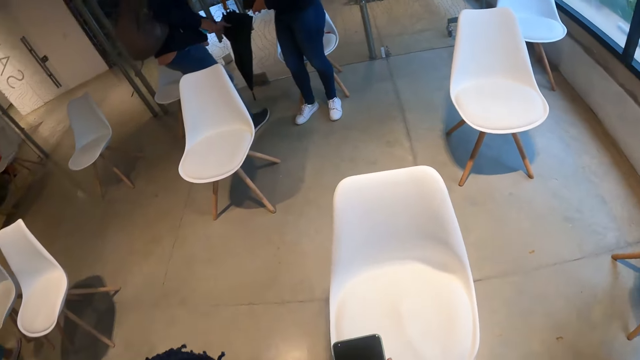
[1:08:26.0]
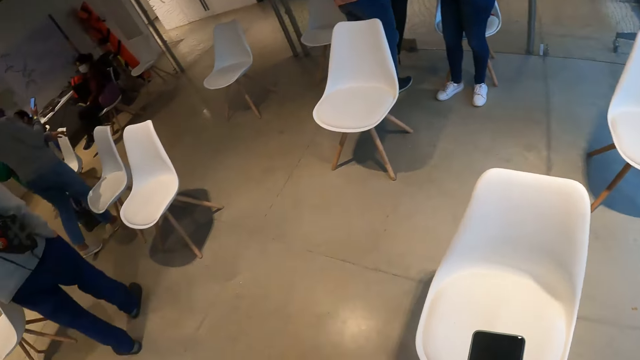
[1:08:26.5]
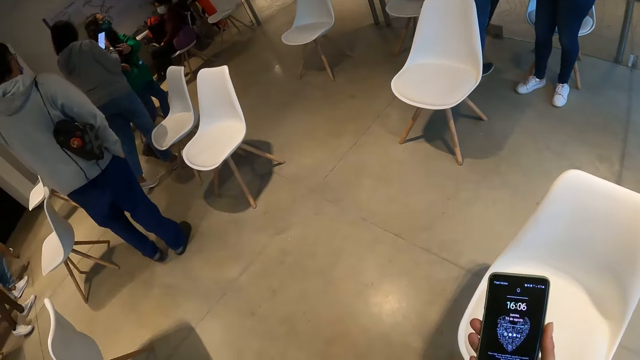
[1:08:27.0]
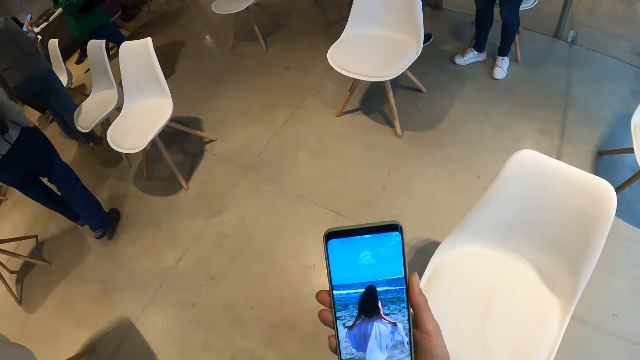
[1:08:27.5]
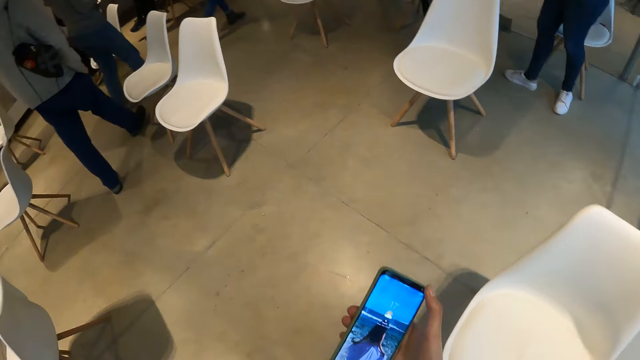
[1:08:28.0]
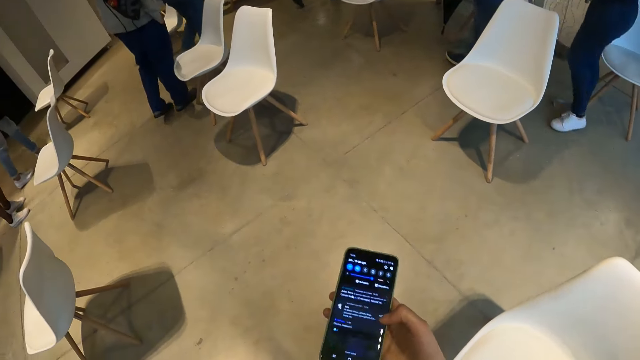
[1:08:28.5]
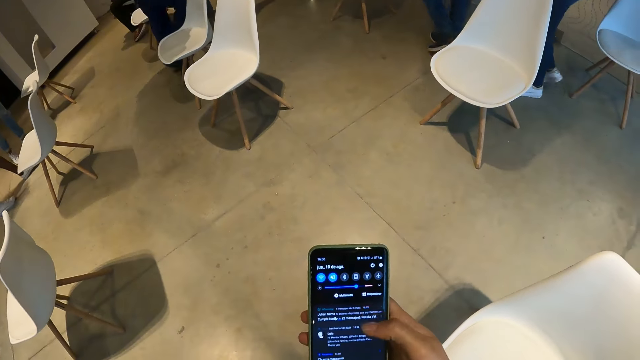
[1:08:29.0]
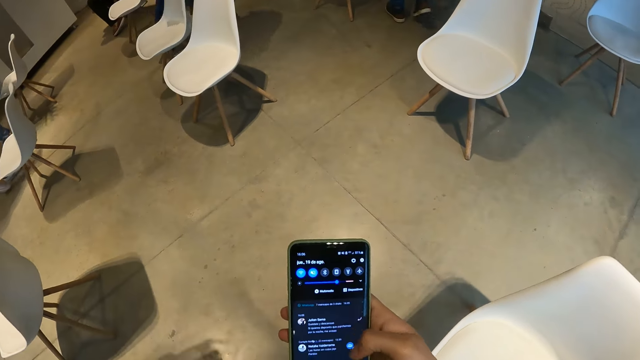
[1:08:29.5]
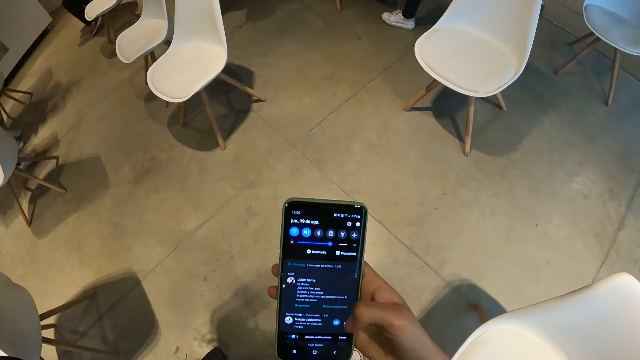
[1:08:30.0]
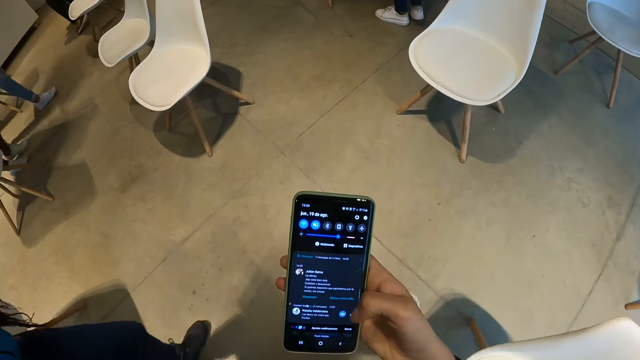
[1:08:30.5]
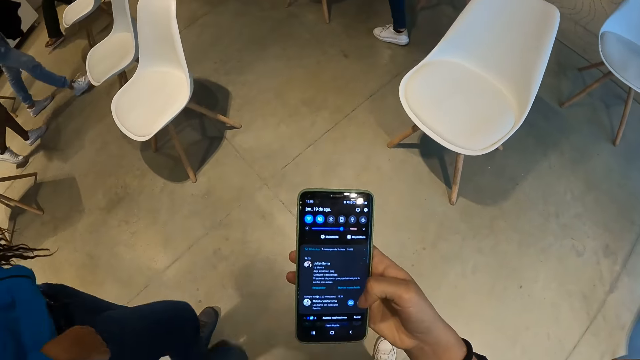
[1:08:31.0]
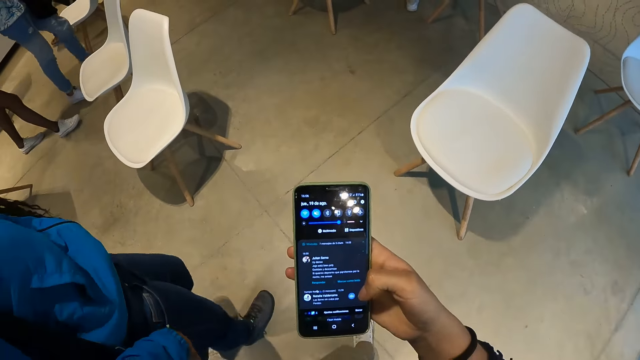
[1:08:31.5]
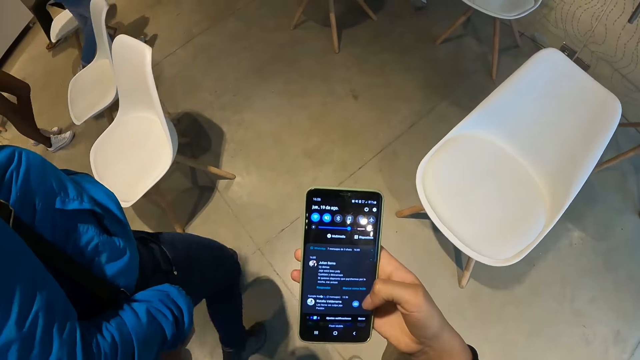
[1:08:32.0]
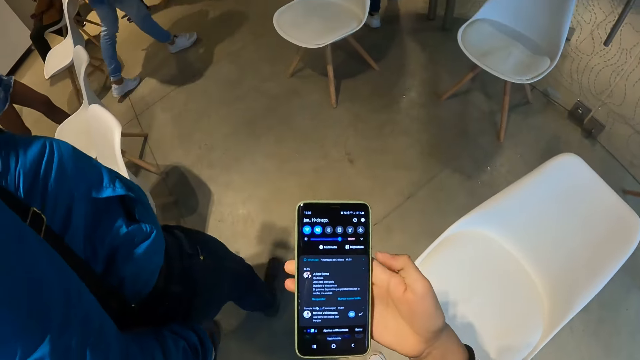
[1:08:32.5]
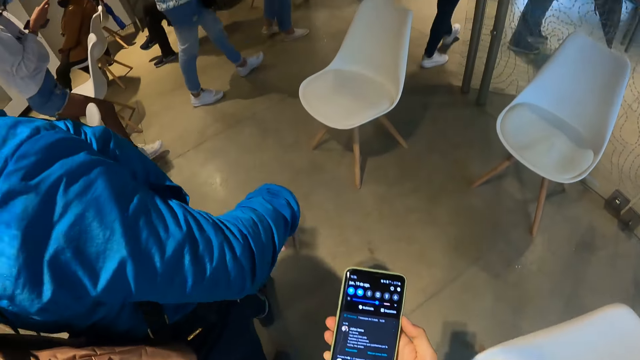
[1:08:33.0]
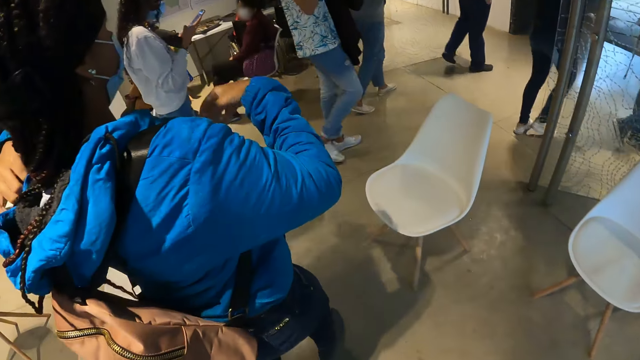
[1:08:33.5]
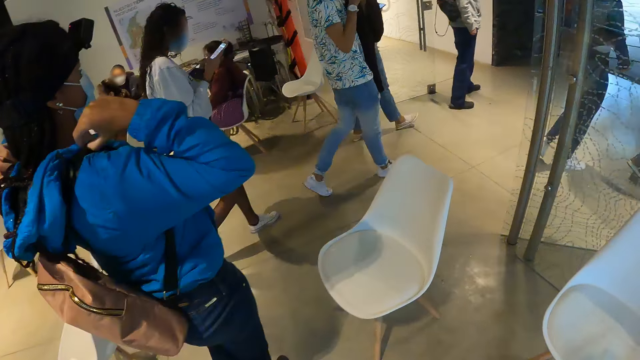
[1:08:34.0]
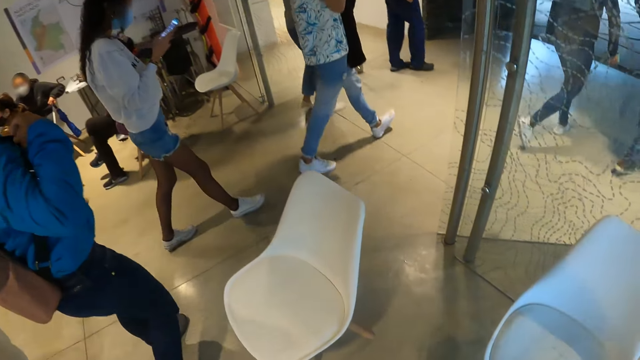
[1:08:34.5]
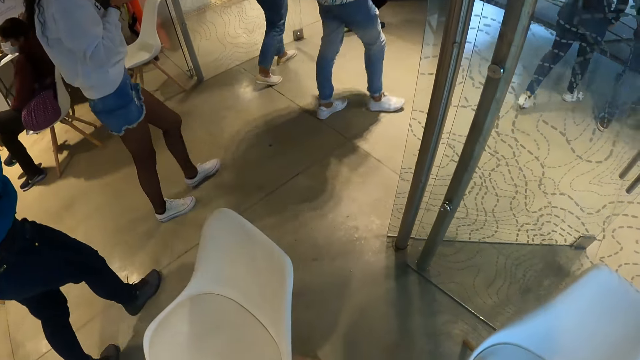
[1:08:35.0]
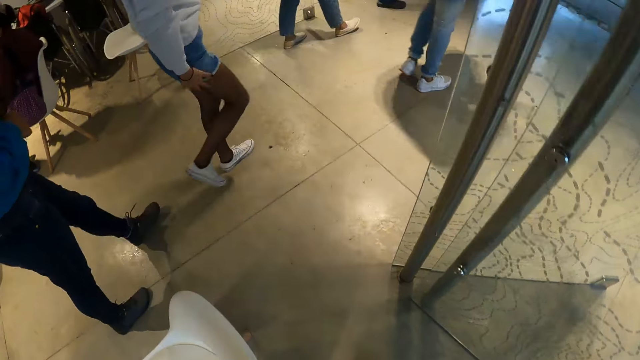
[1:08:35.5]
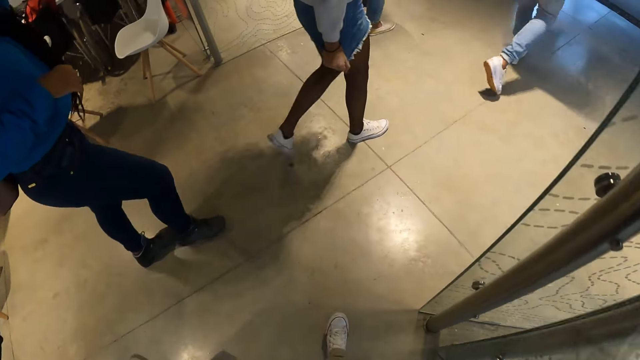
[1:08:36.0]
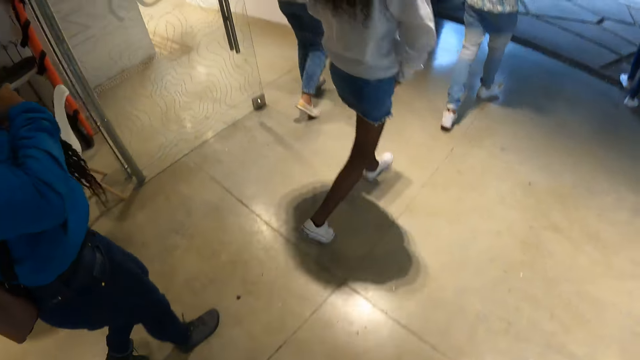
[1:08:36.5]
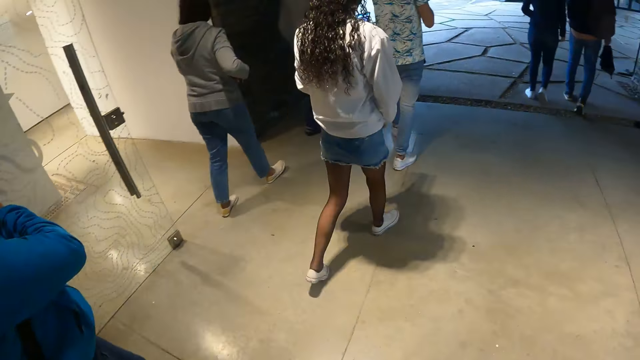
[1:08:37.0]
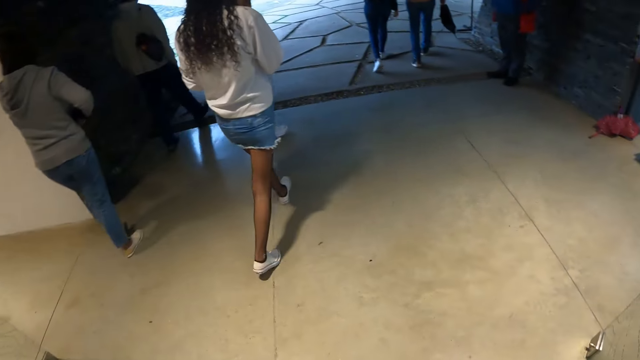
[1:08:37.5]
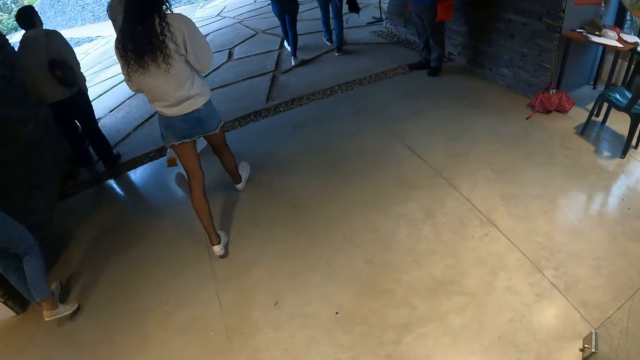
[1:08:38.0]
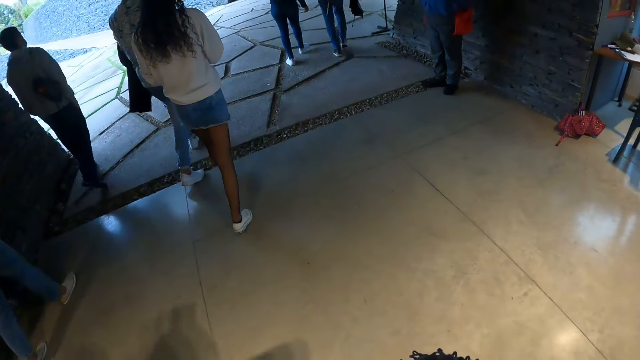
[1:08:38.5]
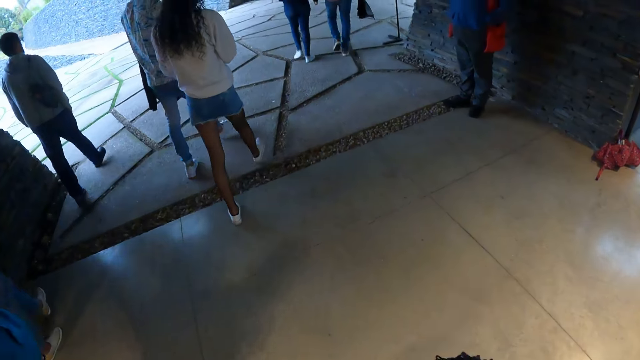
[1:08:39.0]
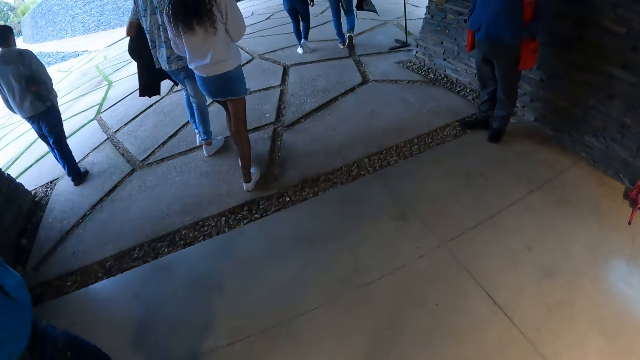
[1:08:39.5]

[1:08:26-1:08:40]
A man picks up an umbrella resting on a glass with his left hand. The camera wearer operates the phone with her right hand. She walks around. A woman operates a phone with both hands. Another woman pulls the straps of a backpack on her back with both hands. The first woman pulls the hems of her jean skirt with her right hand. The other woman pulls her braids with both hands. The camera wearer exits the room with the group of people.

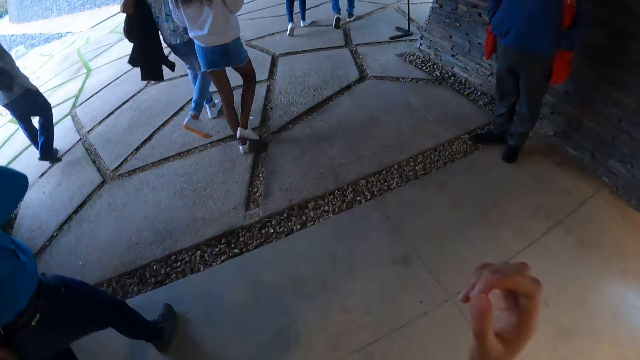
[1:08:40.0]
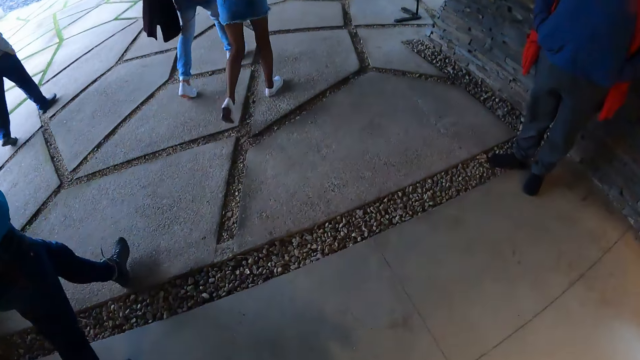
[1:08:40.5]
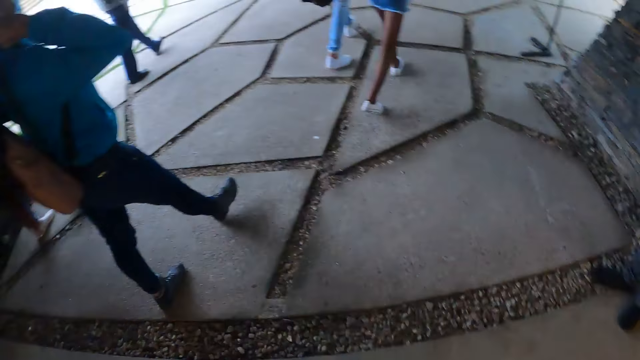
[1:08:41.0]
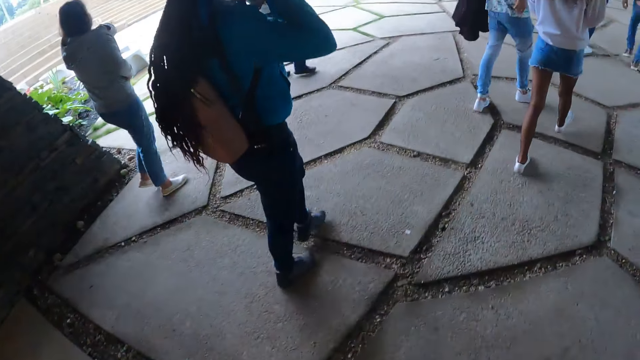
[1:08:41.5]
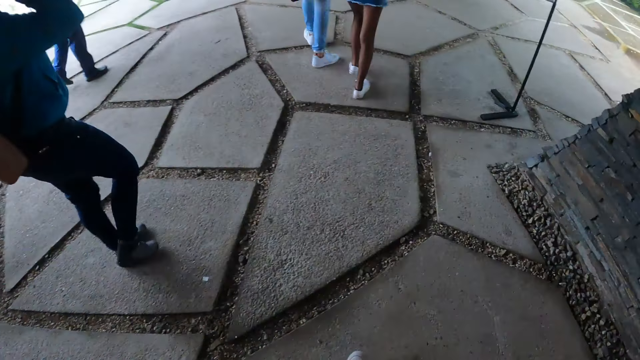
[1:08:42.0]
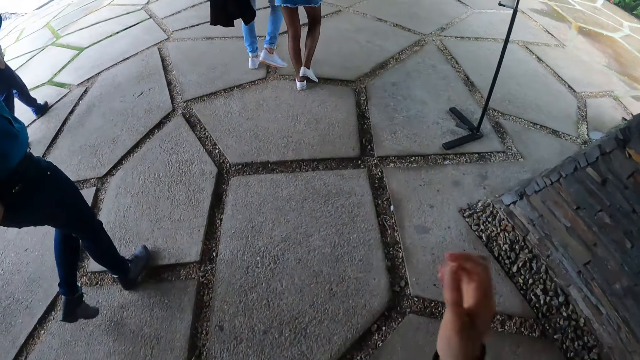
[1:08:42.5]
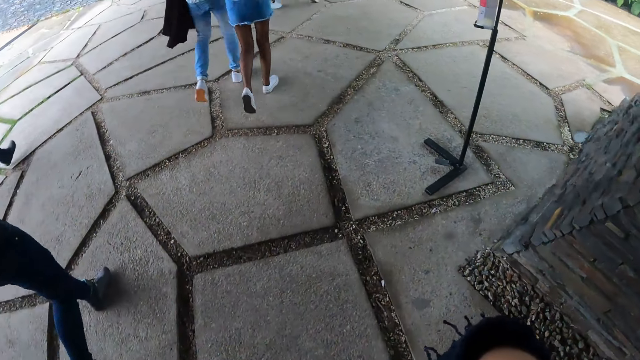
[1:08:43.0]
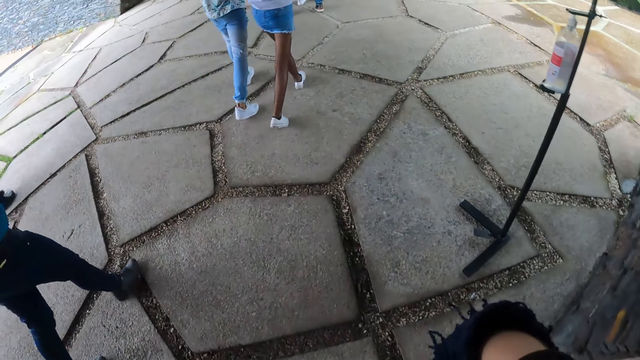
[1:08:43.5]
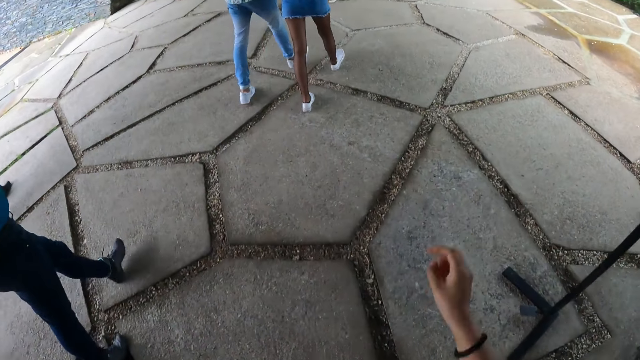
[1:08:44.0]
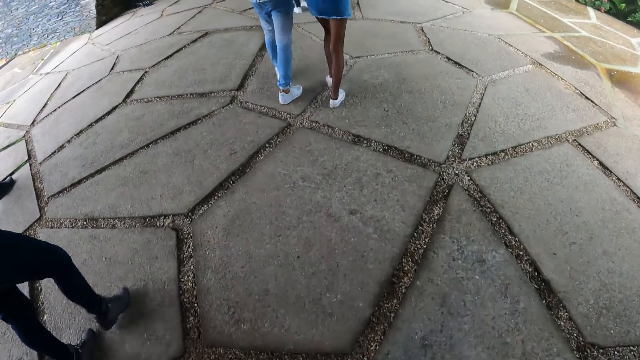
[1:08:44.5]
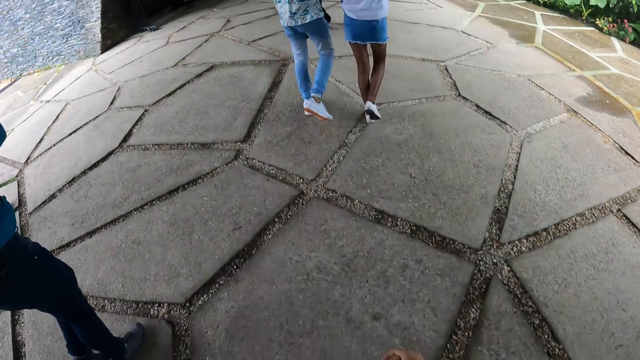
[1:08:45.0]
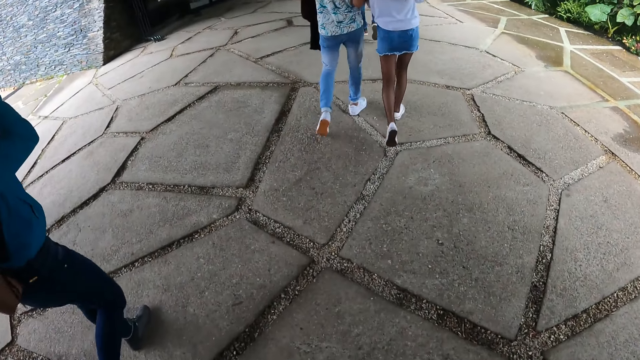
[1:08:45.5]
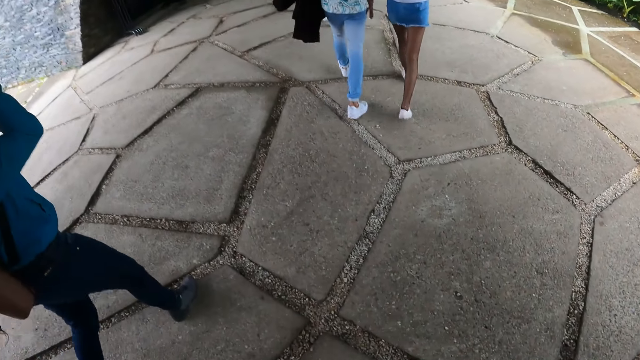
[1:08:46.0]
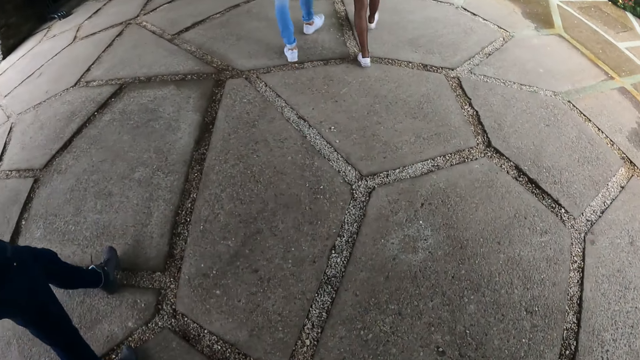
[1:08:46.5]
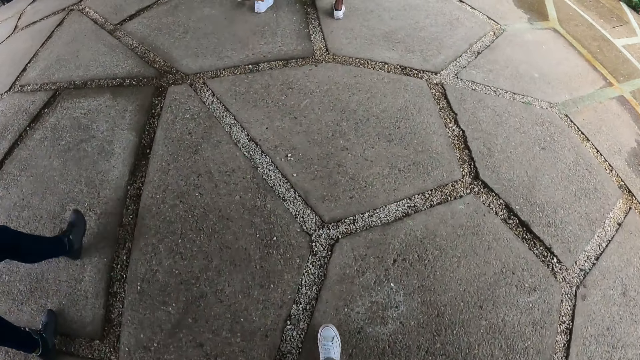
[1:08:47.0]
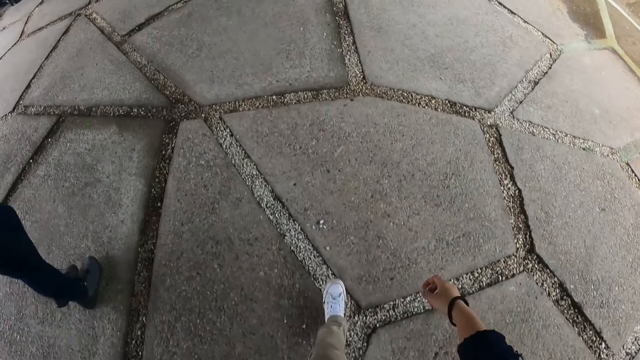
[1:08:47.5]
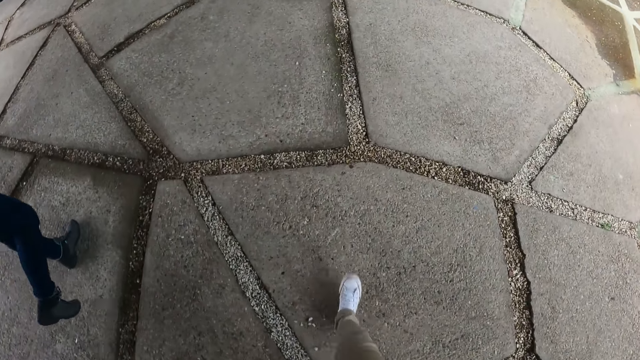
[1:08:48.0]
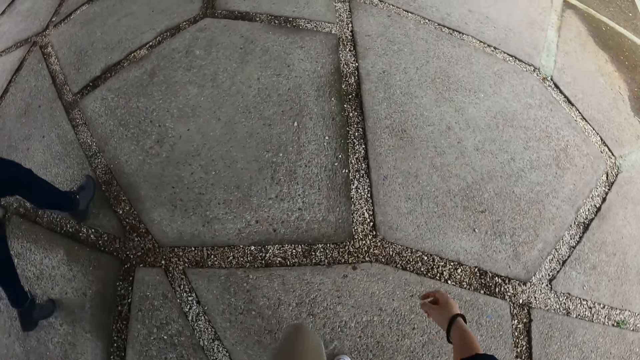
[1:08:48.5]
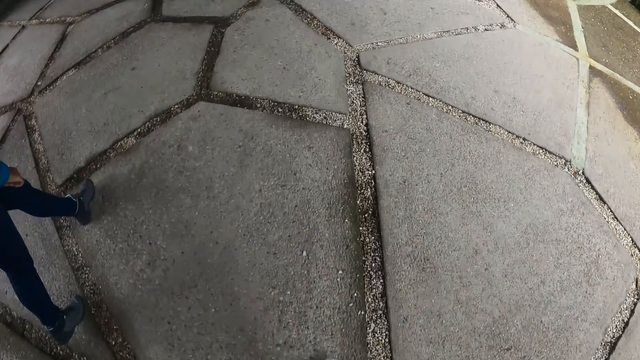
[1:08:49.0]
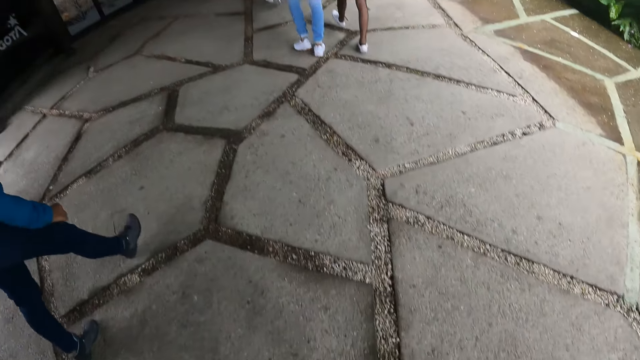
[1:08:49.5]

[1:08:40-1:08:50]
The camera wearer raises her right hand above her shoulder. She swings her hand. She walks around.
